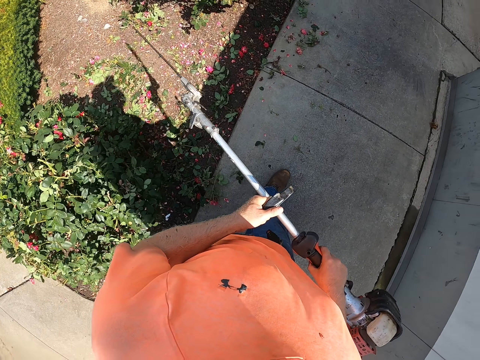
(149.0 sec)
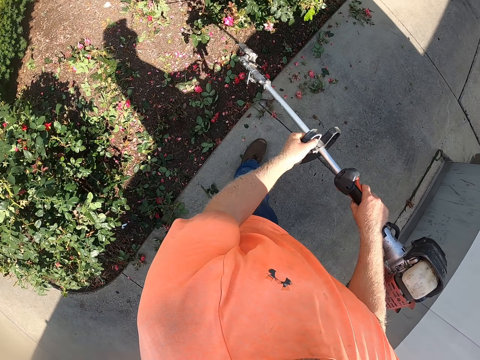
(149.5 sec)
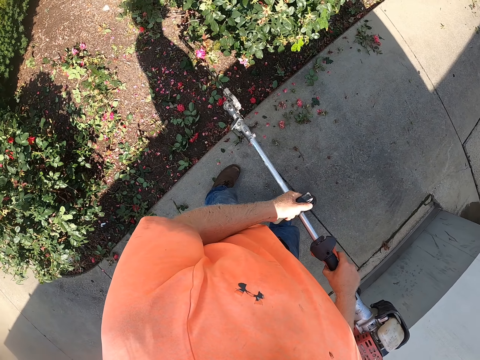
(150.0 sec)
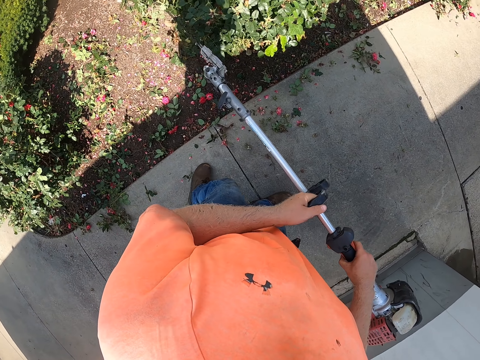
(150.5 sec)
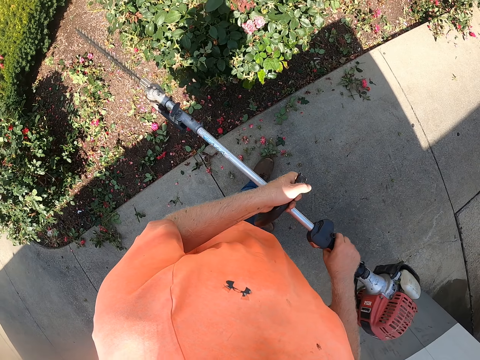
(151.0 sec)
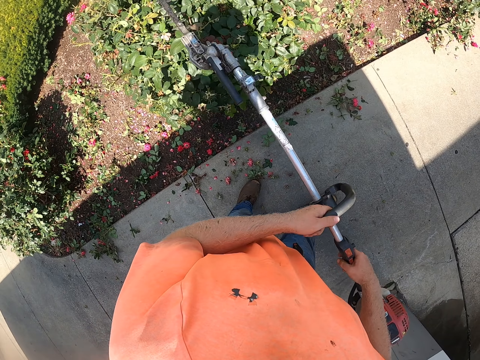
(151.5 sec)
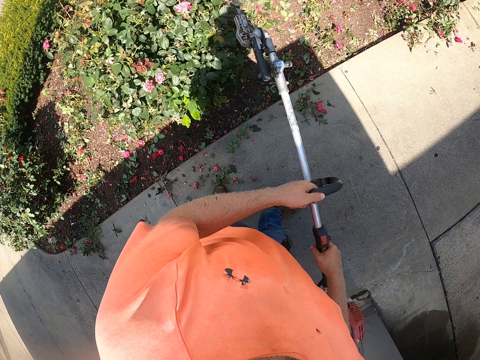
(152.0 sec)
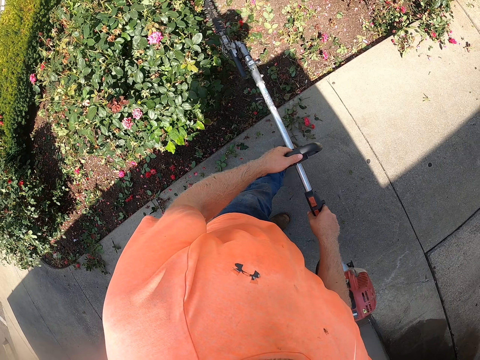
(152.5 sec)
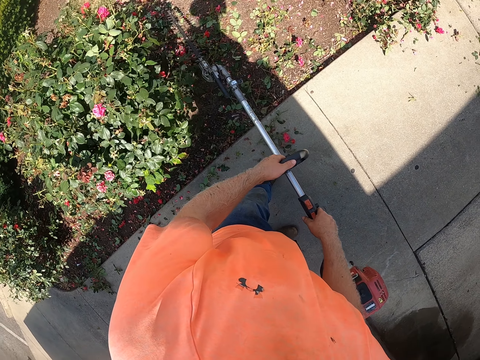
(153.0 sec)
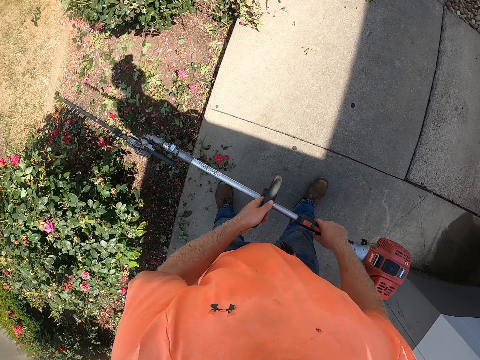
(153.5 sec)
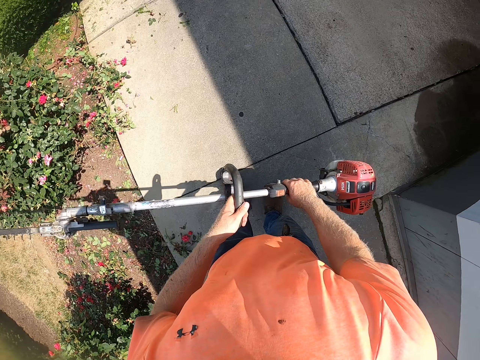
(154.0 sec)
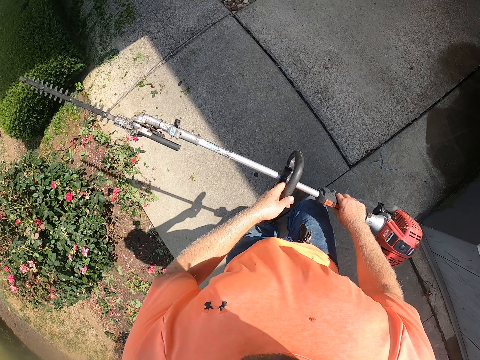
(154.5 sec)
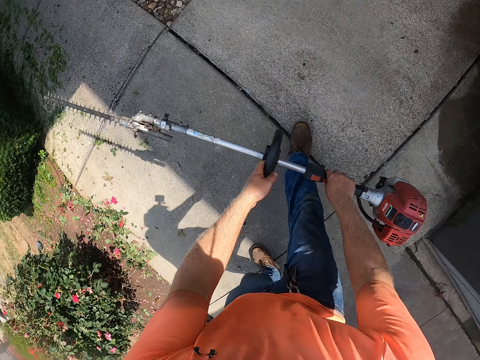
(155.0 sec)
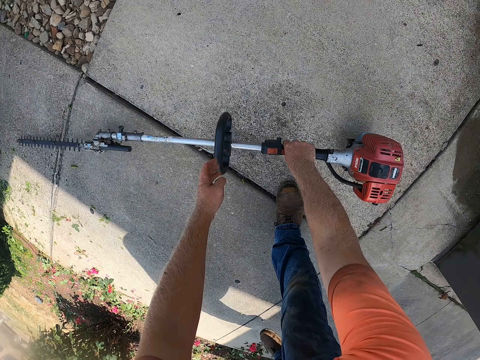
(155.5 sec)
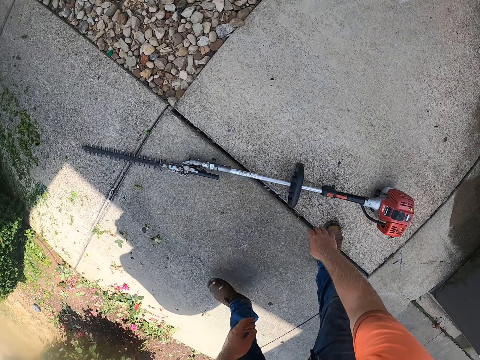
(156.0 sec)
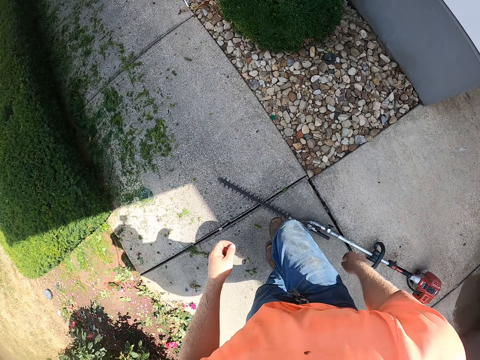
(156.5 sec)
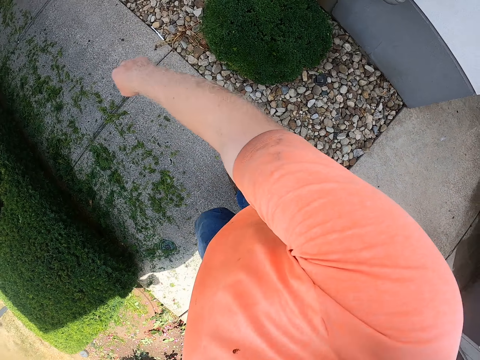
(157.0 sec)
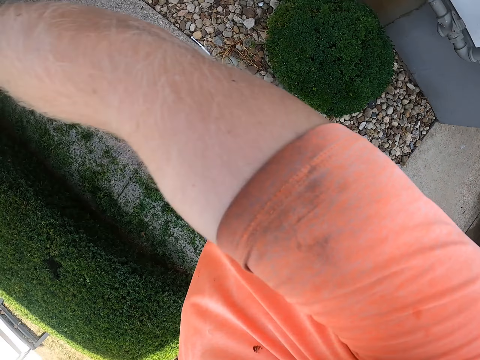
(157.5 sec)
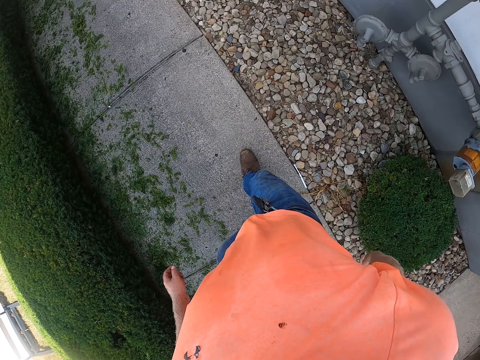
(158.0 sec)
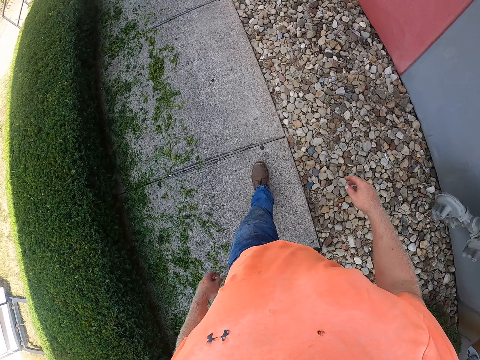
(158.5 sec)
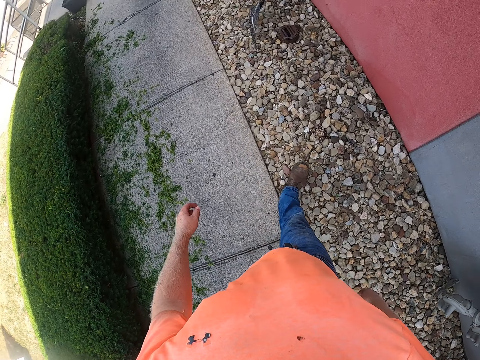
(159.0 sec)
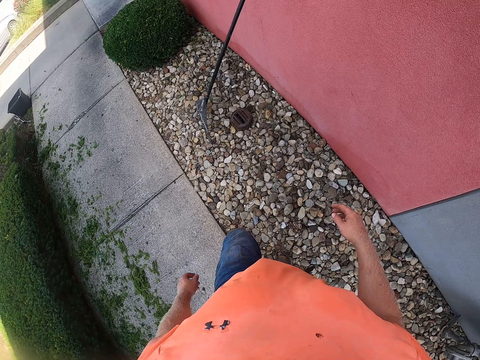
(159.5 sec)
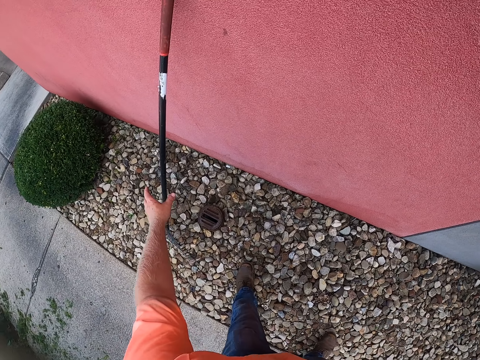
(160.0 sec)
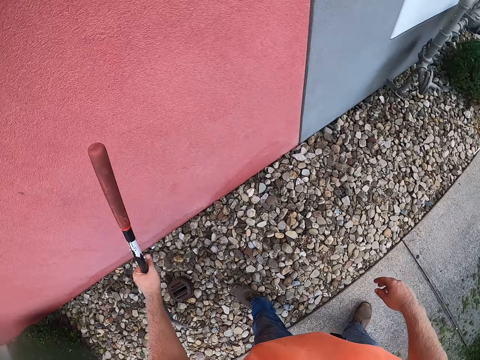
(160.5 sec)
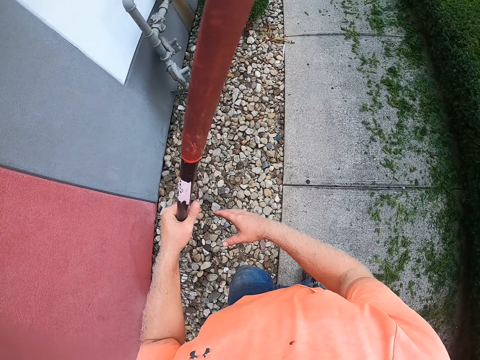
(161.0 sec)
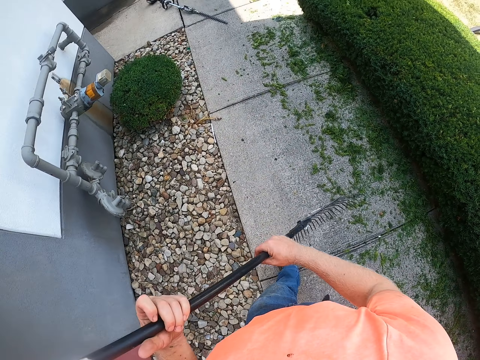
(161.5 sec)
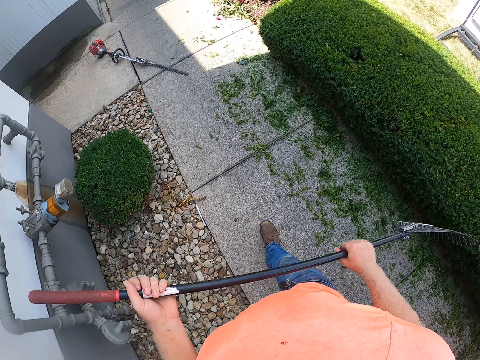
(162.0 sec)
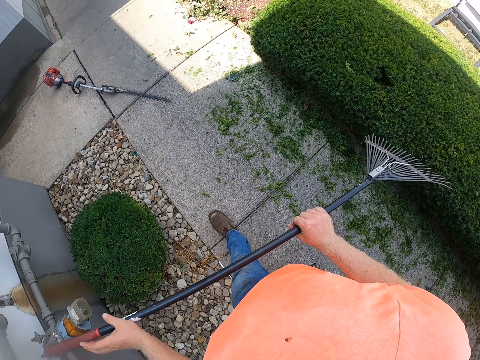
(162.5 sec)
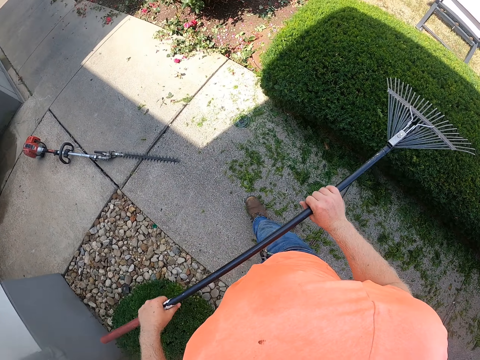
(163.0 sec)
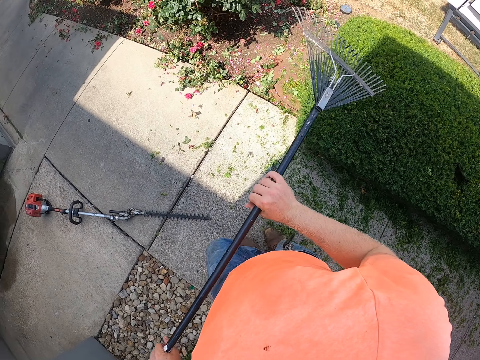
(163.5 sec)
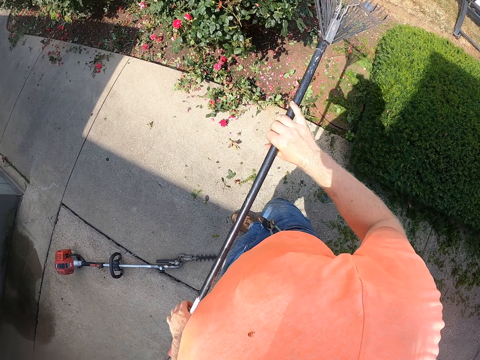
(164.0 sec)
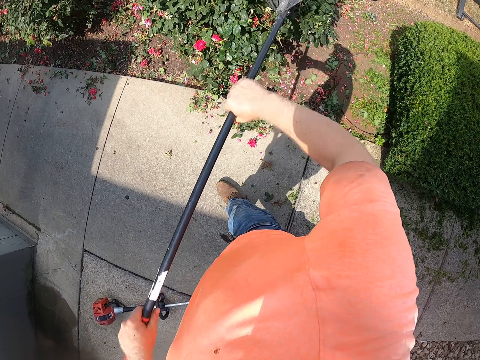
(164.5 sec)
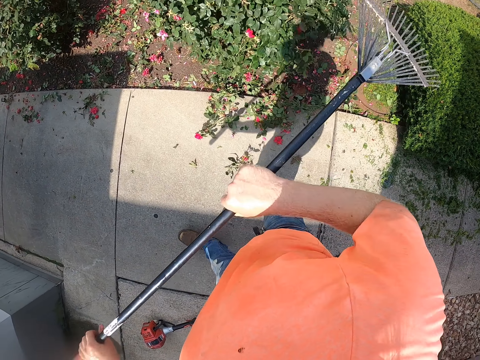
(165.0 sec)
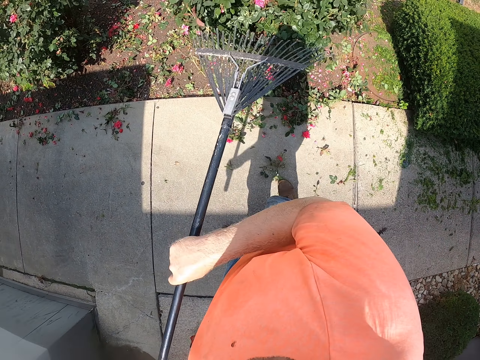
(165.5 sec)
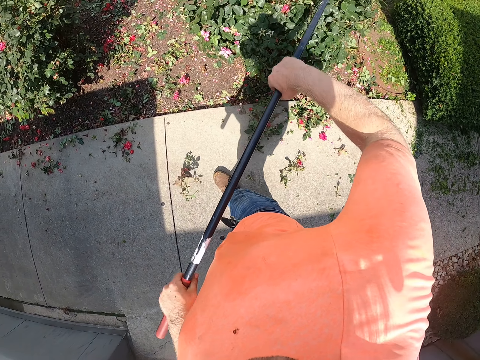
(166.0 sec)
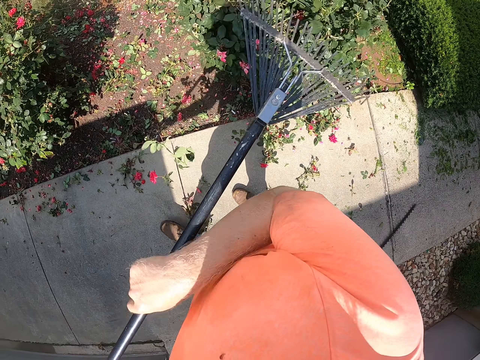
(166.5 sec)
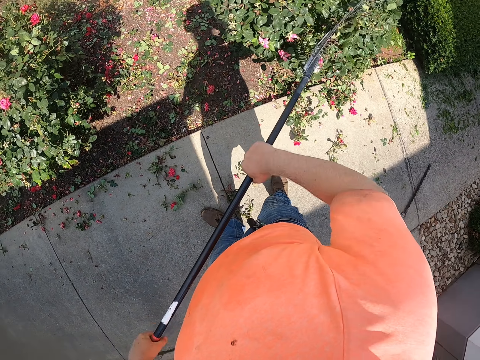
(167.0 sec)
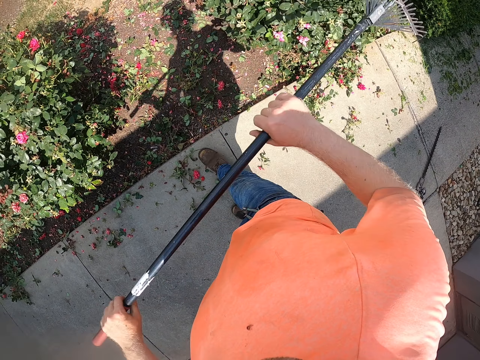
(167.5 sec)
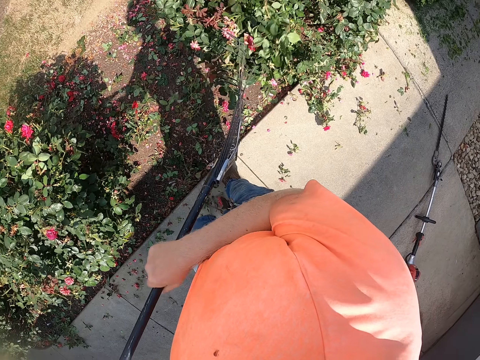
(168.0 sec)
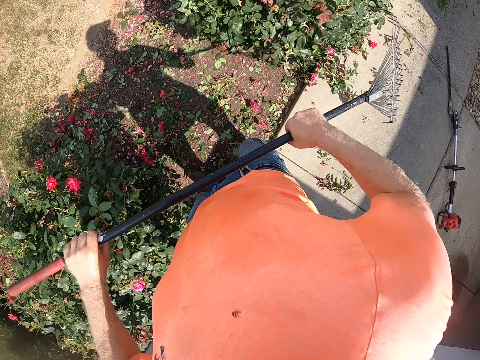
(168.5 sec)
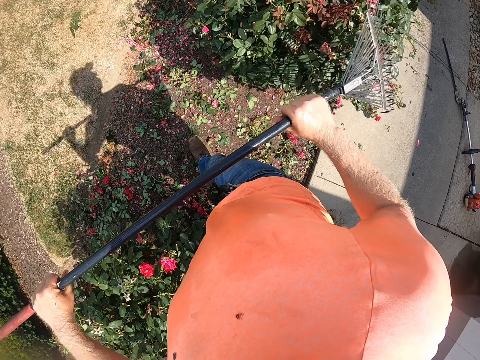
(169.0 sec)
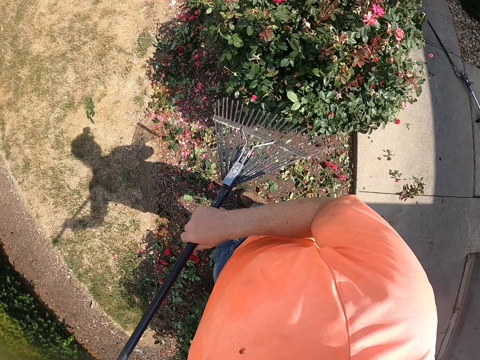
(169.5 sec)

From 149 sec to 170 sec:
The camera wearer walks on the pavement. He trims the plants. He drops the grass cutter to the floor from both hands. He walks on the pavement. He picks up a rake from the floor with his left hand. He holds the rake with both hands. He rakes the leaves from the plant with the rake in both hands. He walks on the pavement.

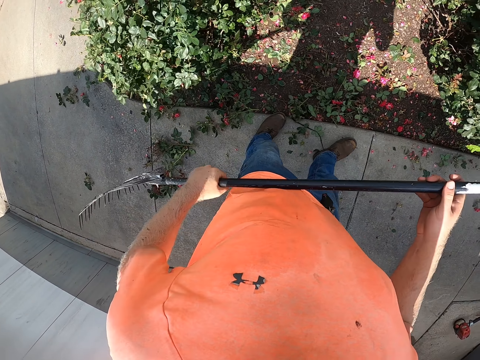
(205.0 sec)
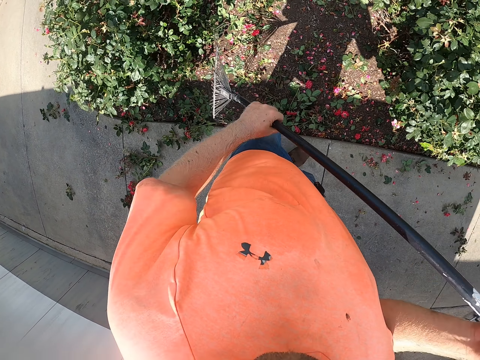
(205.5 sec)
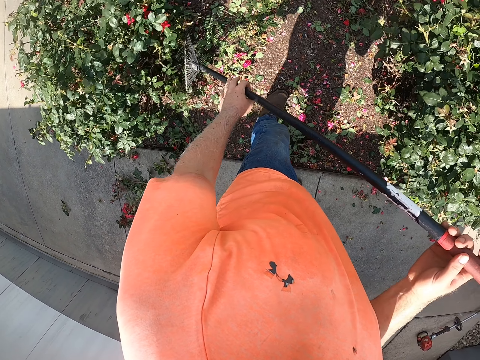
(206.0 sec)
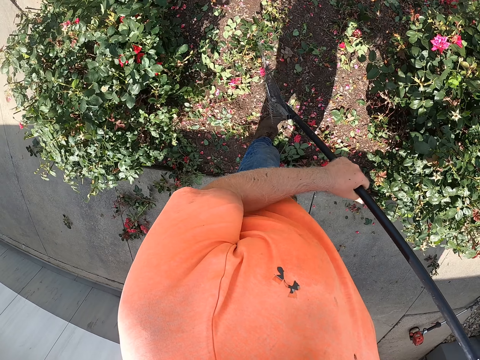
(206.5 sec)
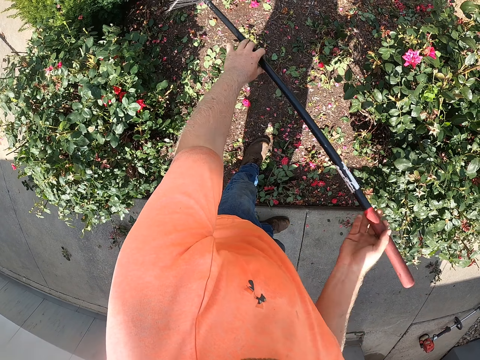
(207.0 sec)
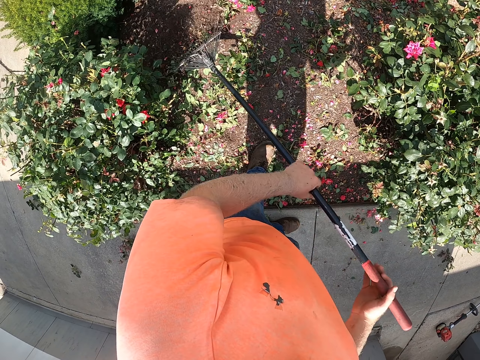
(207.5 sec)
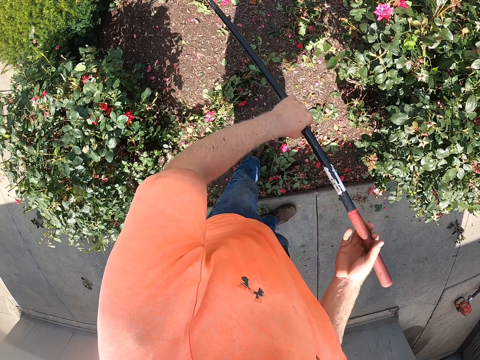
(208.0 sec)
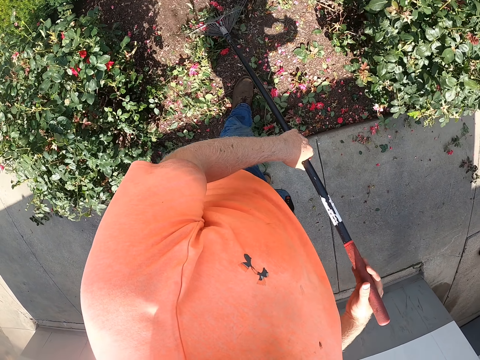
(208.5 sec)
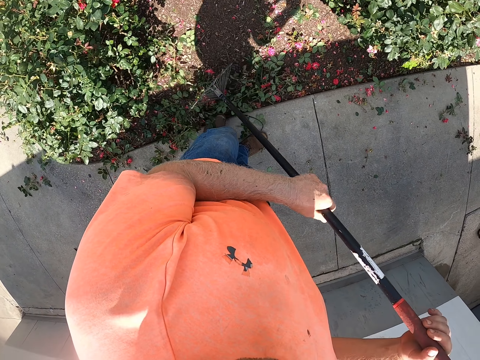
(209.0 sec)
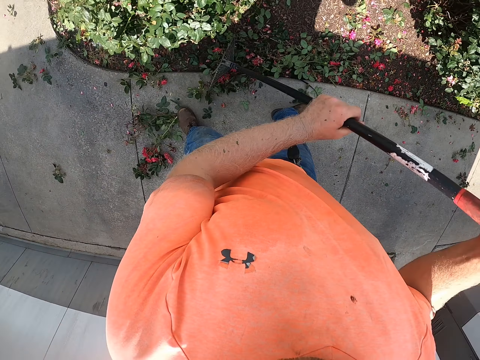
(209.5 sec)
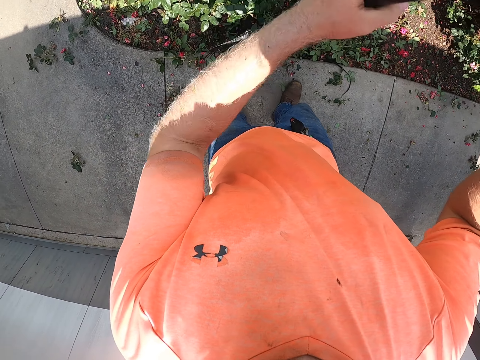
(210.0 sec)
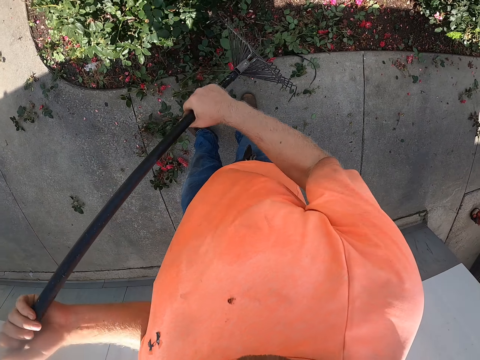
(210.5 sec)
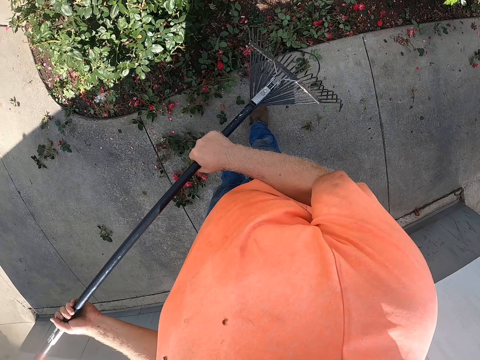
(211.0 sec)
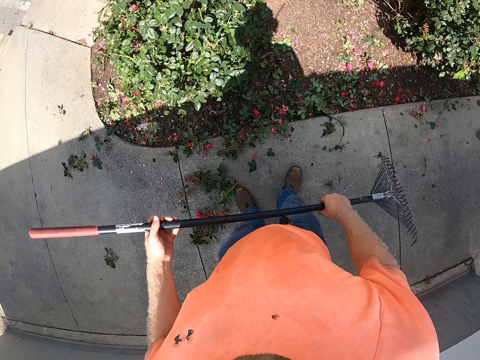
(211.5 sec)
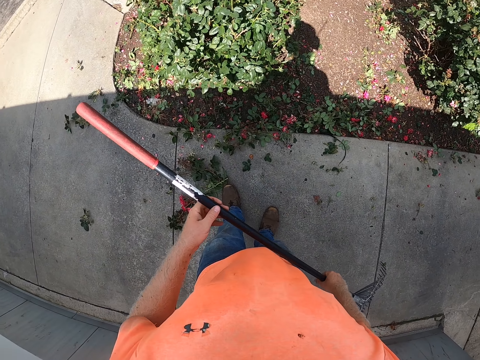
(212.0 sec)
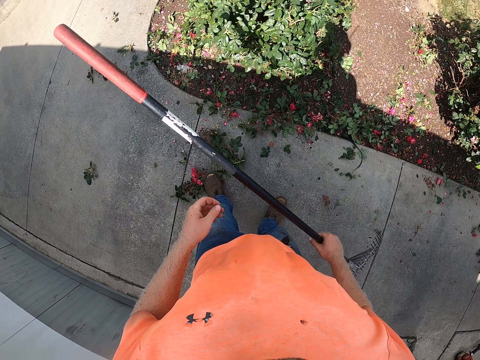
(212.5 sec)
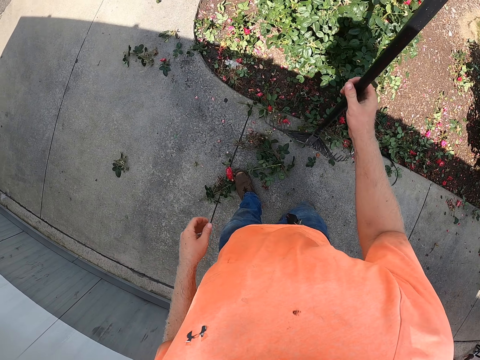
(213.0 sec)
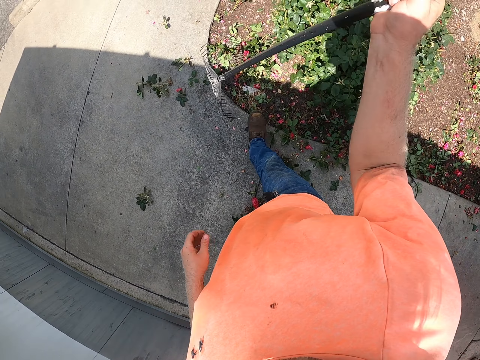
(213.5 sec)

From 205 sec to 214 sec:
The camera wearer rakes the leaves on the ground with the rake in both hands. He holds the rake with both hands. He gathers the fallen leaves with the rake. He holds the rake with his right hand.
